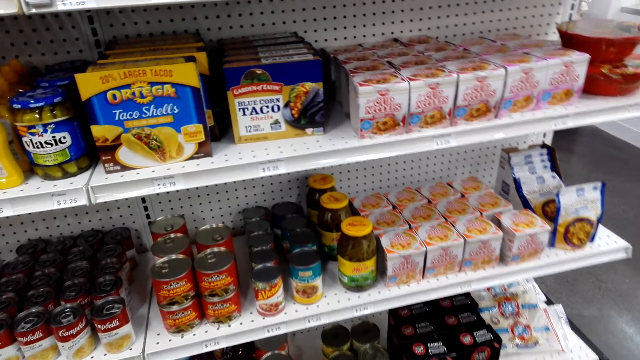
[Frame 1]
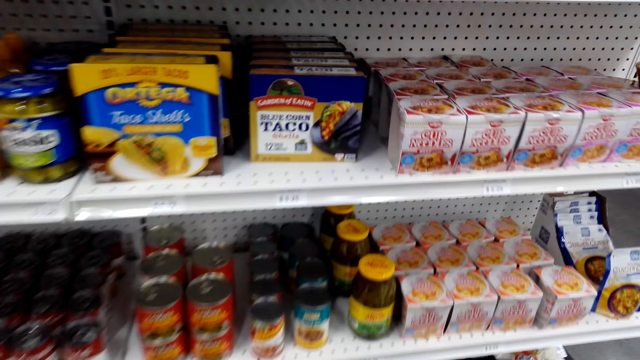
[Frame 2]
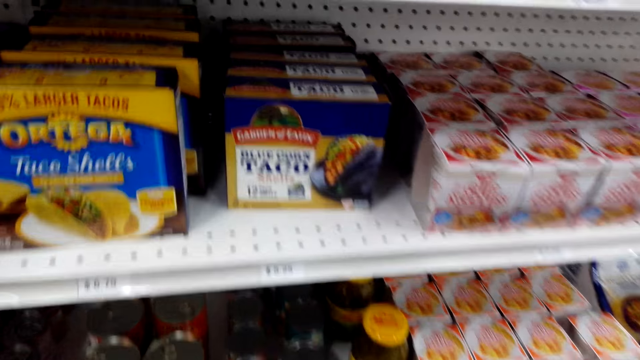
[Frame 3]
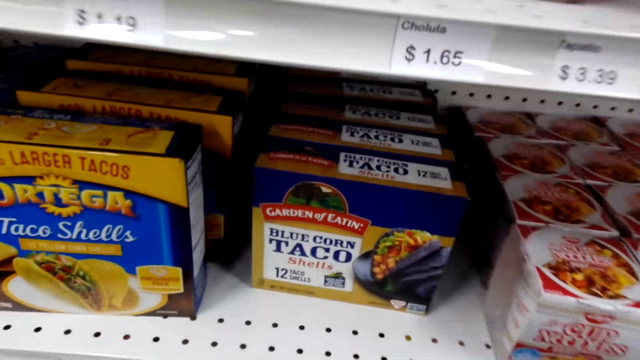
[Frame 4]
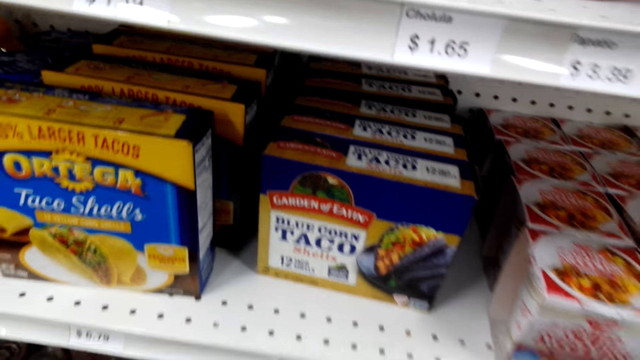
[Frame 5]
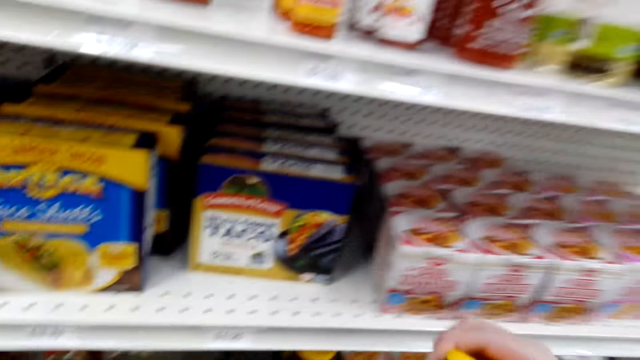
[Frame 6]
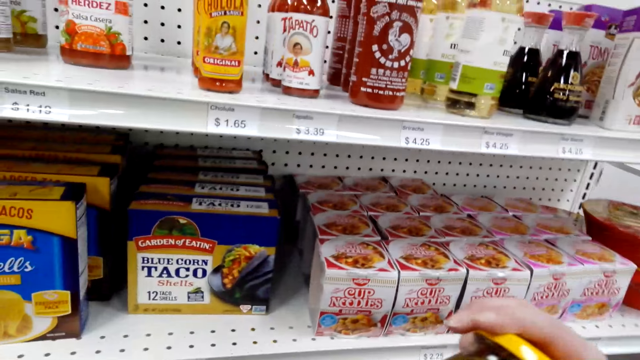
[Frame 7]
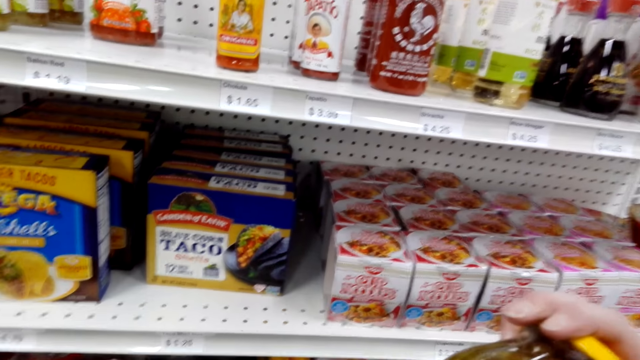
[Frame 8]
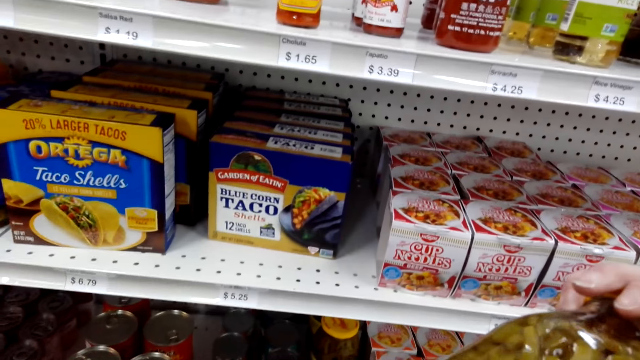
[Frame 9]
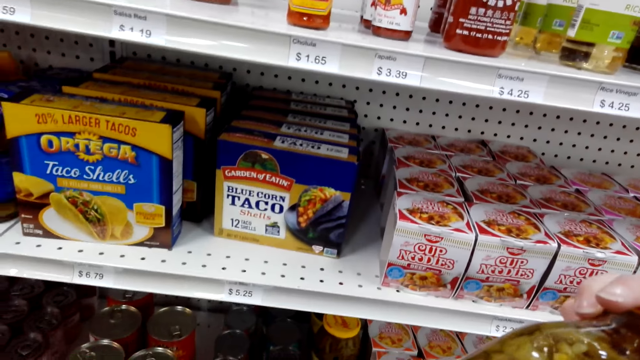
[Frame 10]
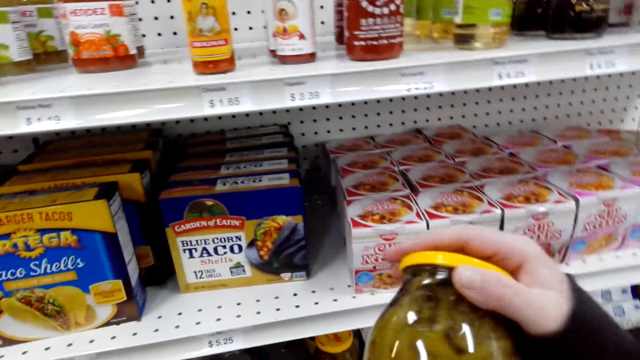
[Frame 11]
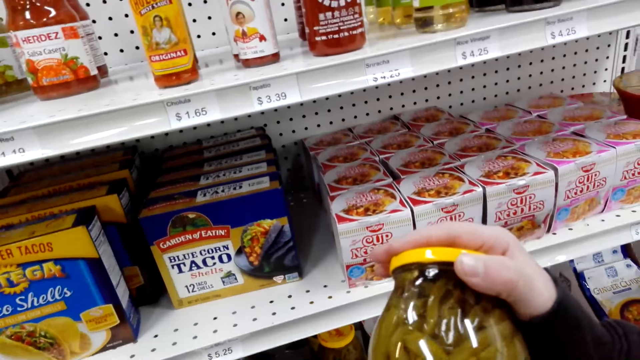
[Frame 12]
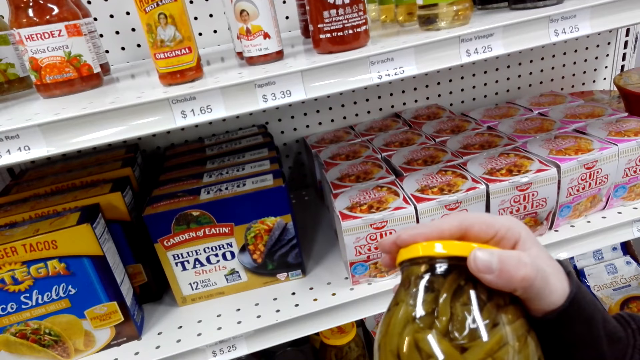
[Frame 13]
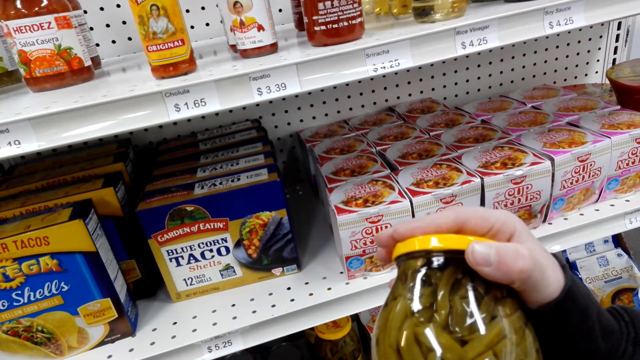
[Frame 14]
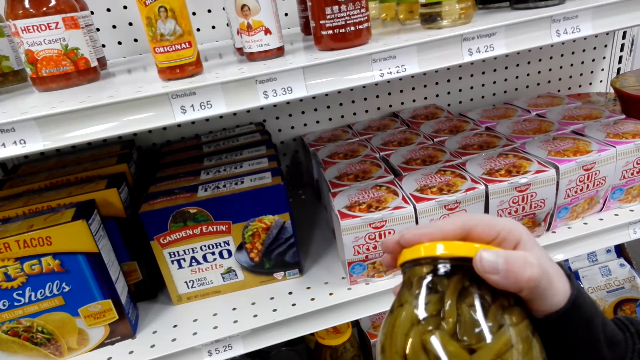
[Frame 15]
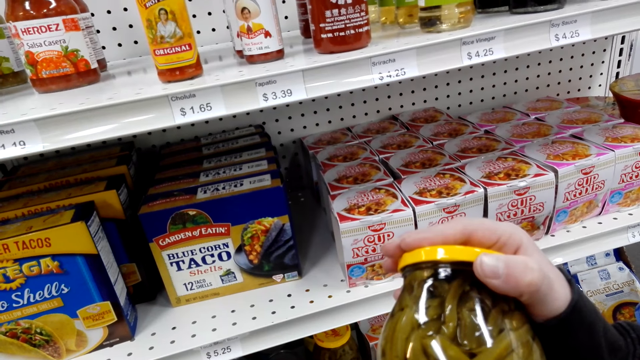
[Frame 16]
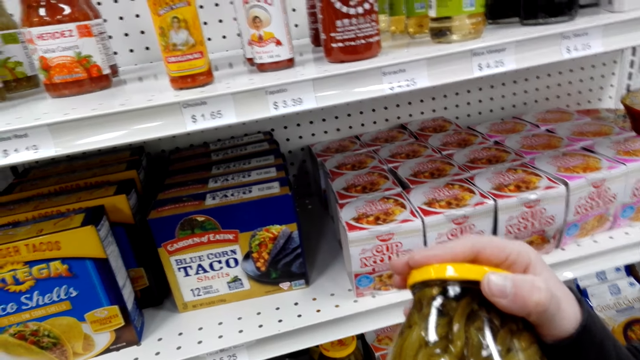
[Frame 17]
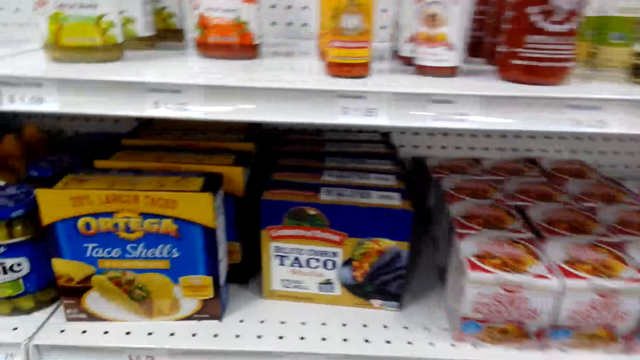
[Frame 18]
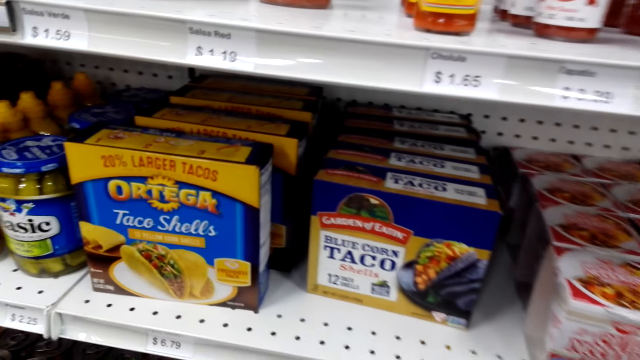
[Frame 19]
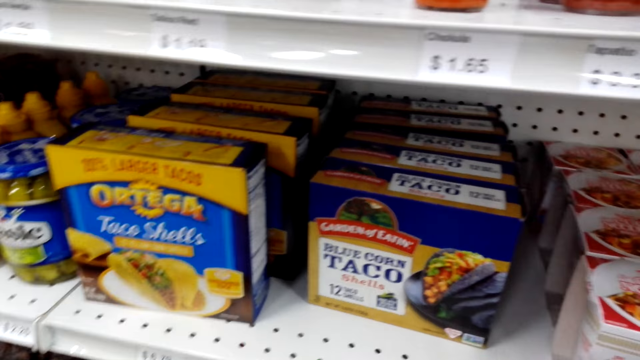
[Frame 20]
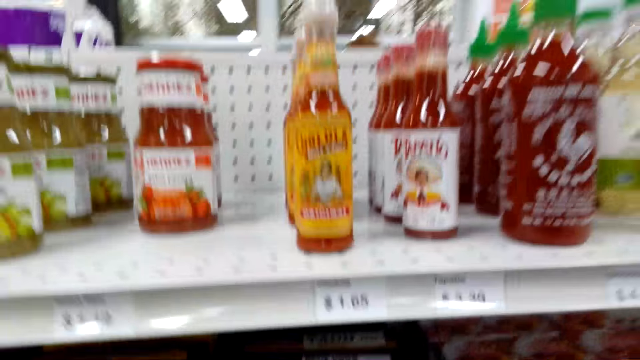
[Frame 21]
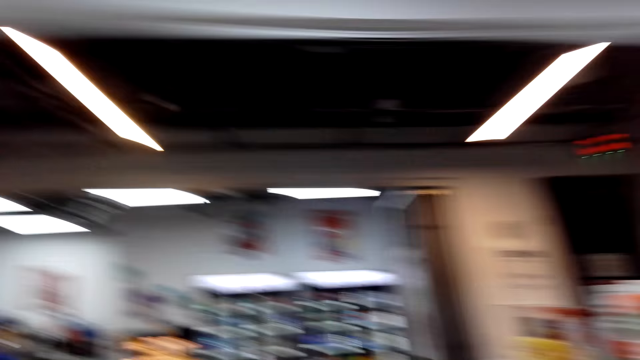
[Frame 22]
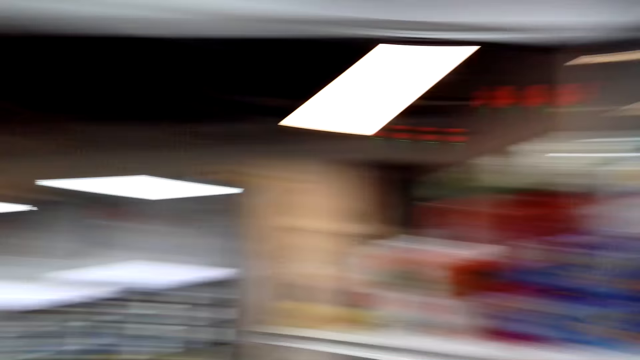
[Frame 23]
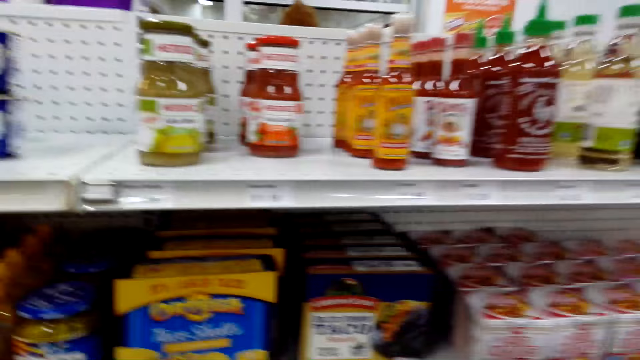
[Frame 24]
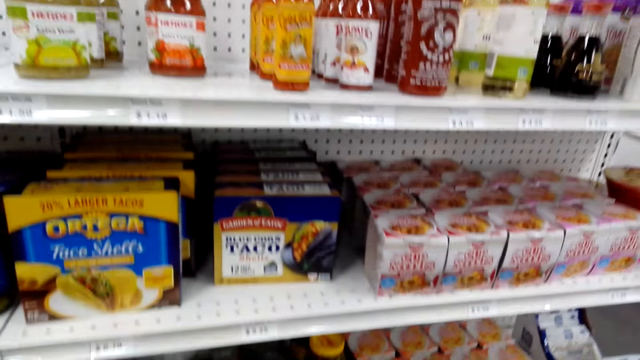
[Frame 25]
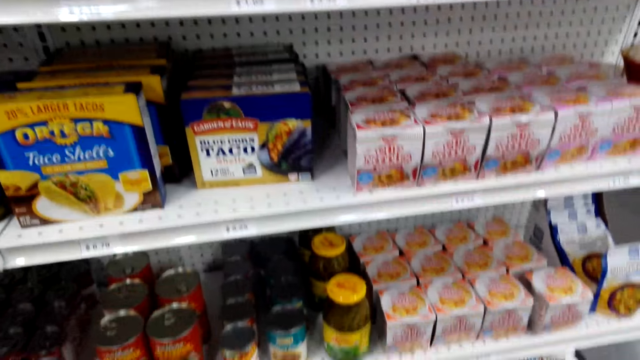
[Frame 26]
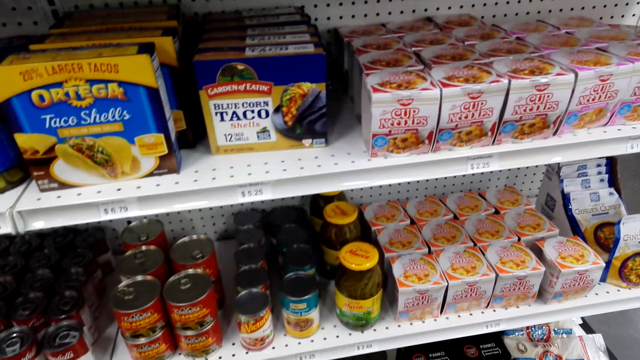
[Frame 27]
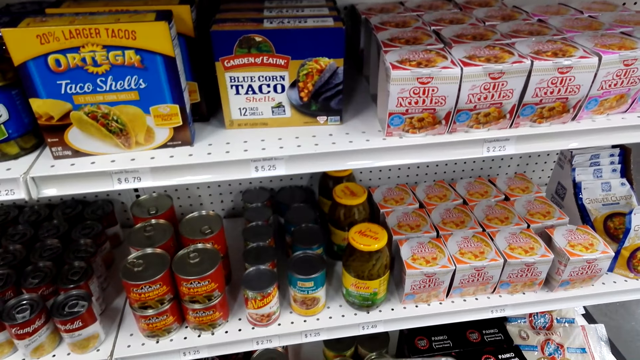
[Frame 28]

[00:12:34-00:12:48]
The camera wearer moves forward. They pick up a bottle of Dona Maria or container. They look at the bottle of Dona Maria. They return the bottle of Dona Maria back to the shelf. They look around.

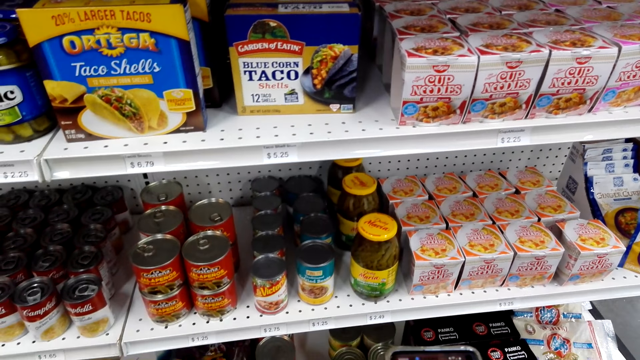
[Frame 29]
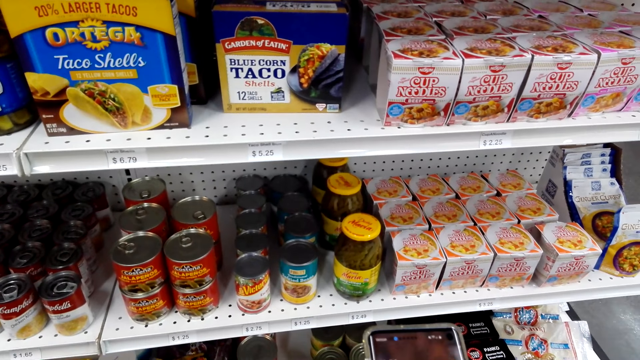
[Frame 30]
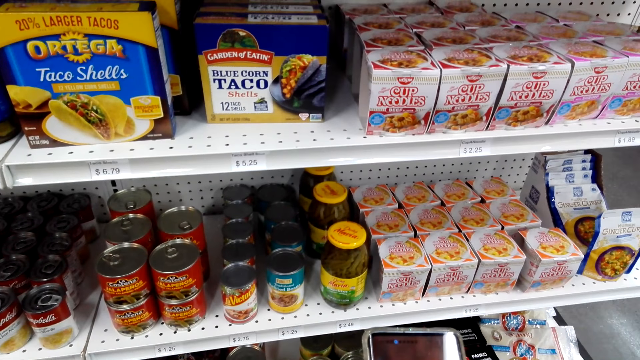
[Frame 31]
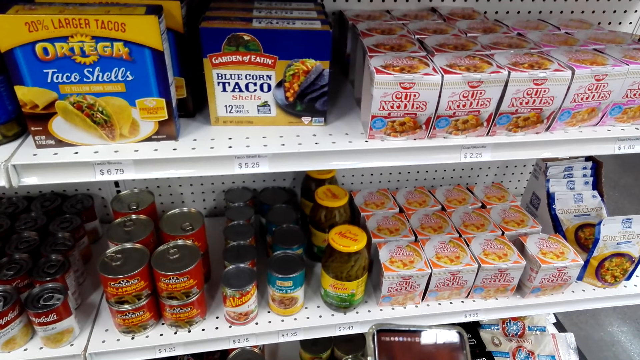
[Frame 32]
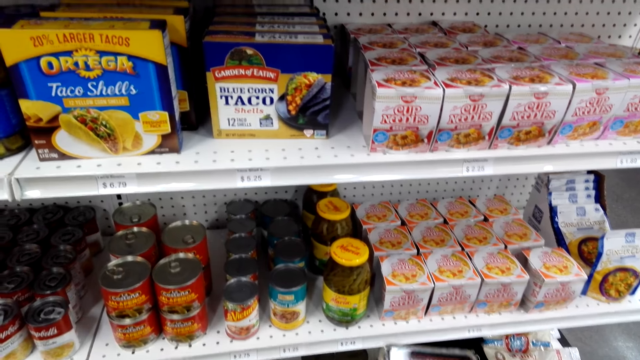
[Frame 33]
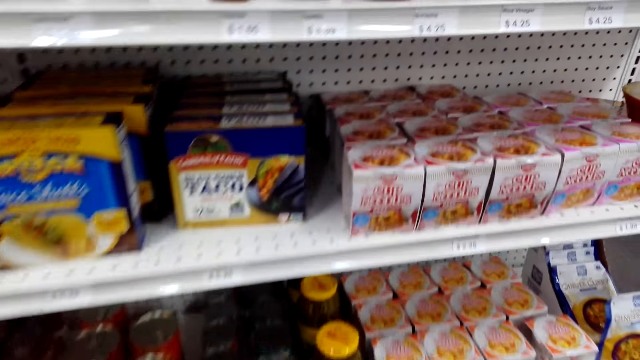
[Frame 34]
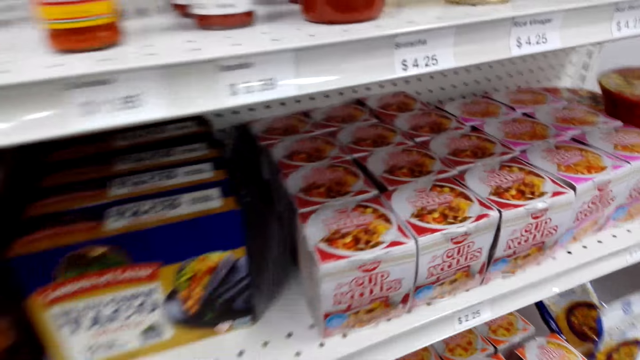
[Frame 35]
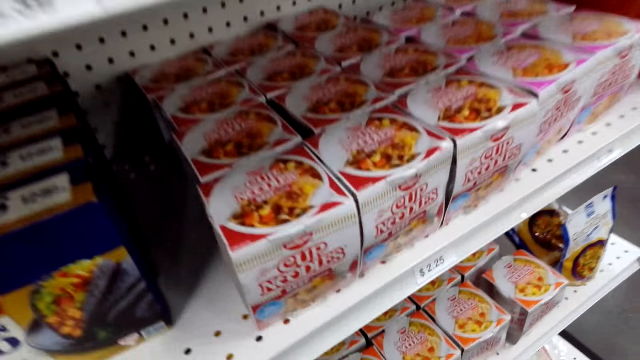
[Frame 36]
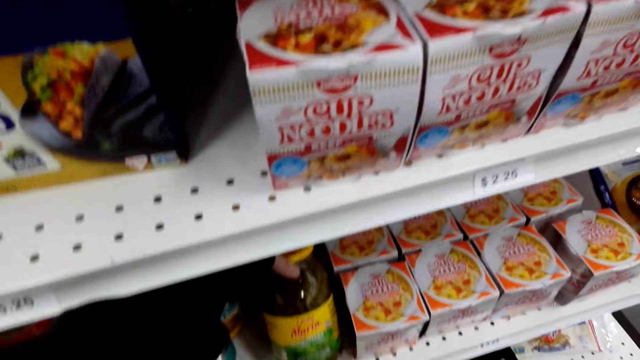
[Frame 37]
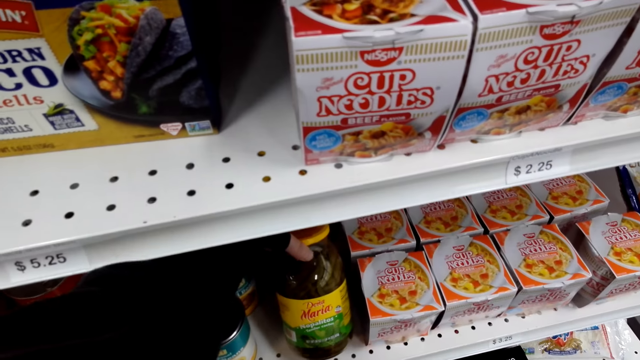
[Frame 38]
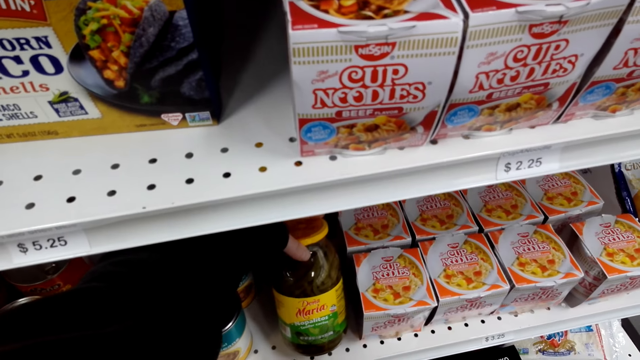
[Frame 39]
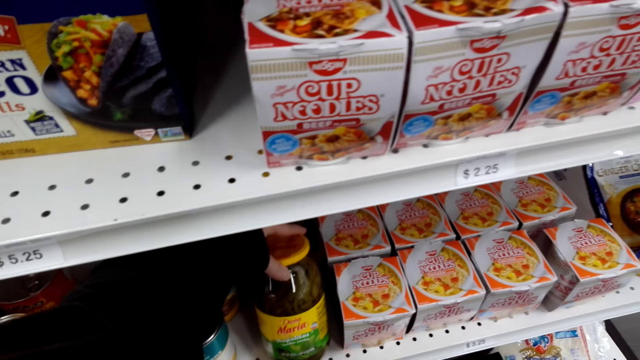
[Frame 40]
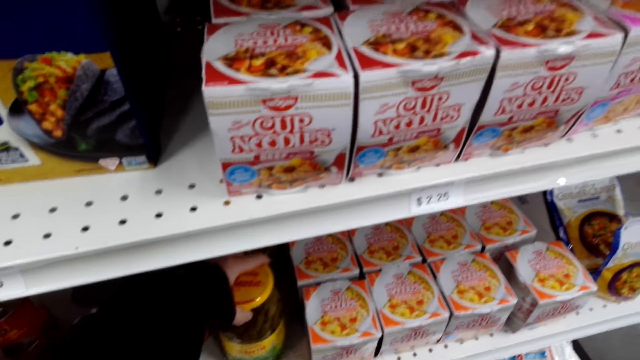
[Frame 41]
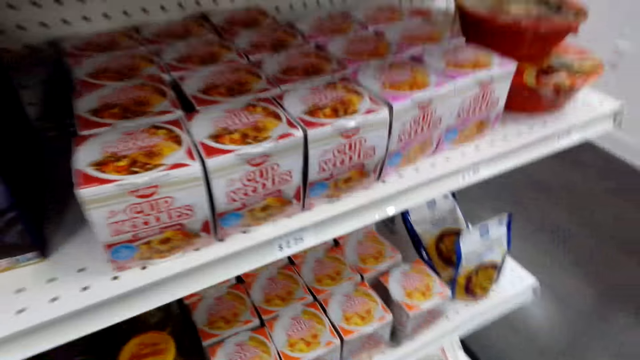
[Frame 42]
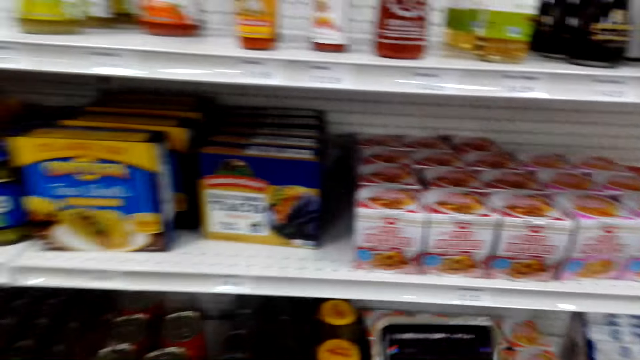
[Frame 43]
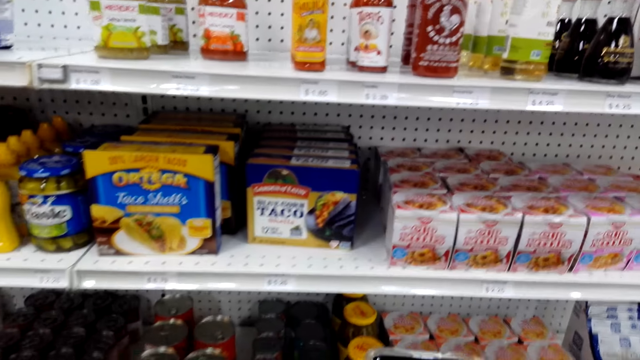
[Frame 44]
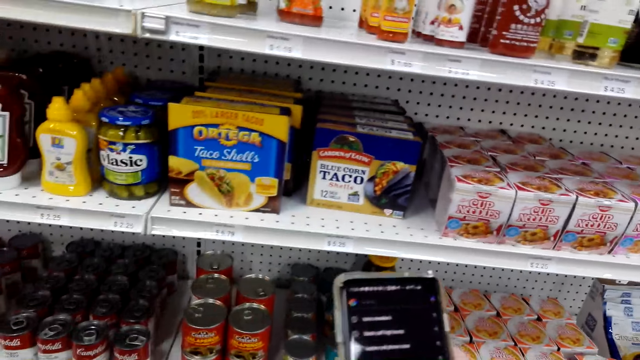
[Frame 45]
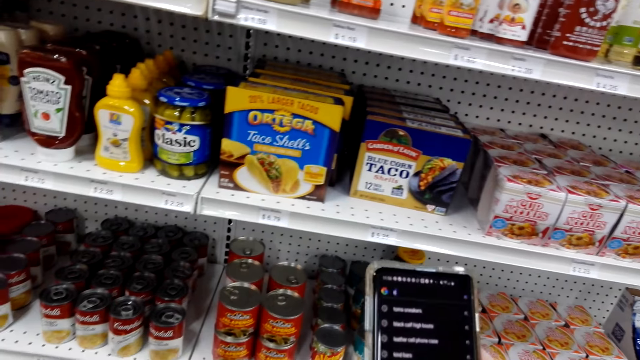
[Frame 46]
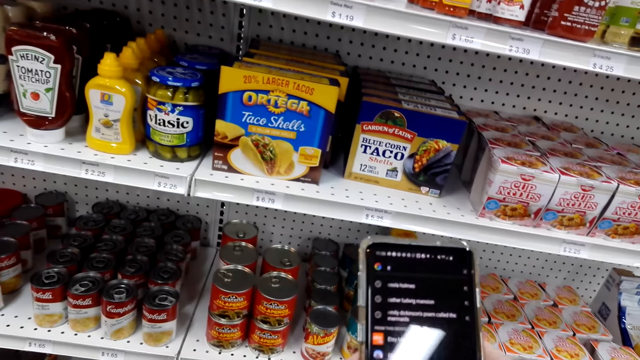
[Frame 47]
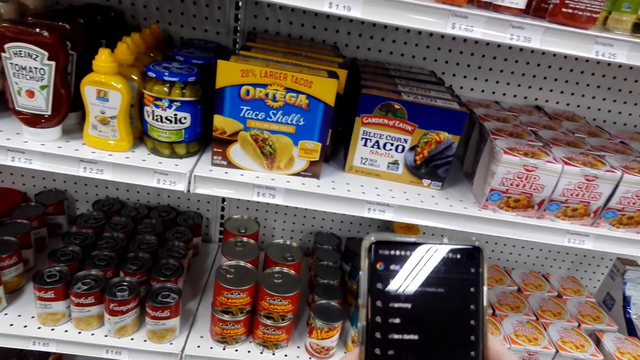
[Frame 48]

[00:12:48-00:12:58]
The camera wearer looks at the phone. She uses her phone. She moves a container. She touches the bottle of Dona Maria. She looks at the phone and uses her phone.
